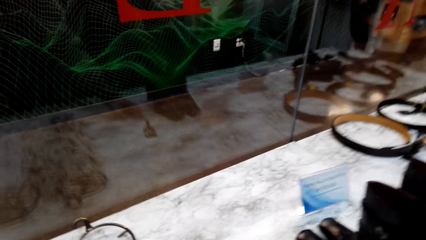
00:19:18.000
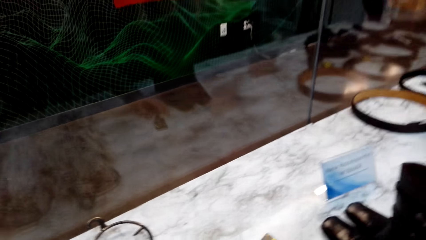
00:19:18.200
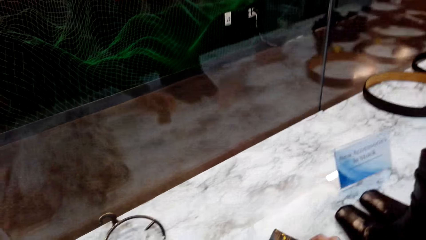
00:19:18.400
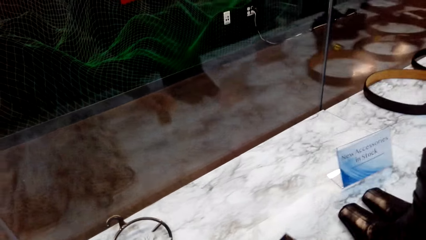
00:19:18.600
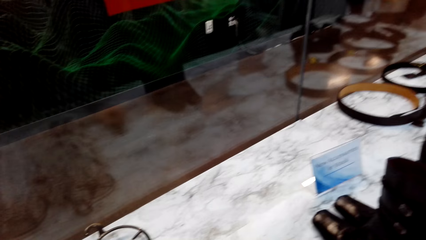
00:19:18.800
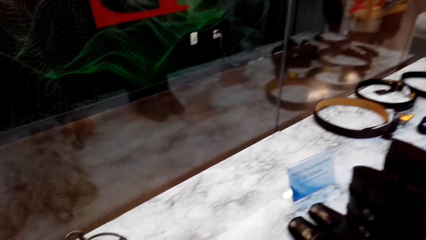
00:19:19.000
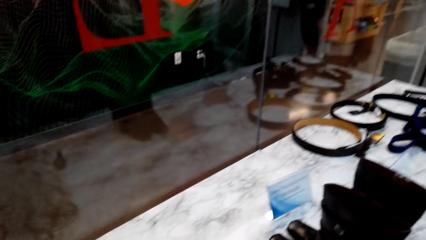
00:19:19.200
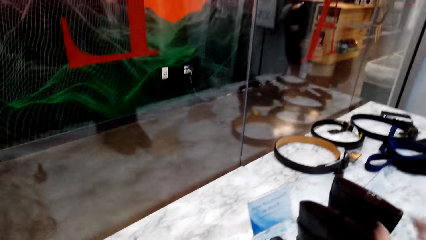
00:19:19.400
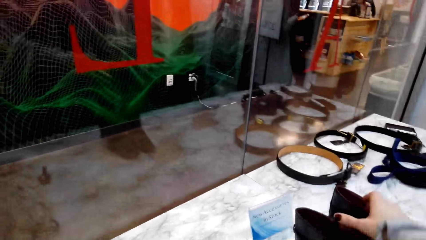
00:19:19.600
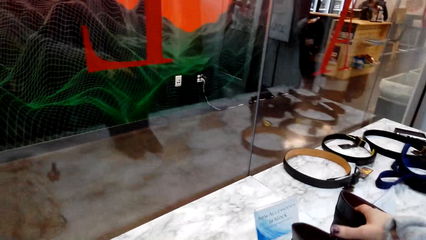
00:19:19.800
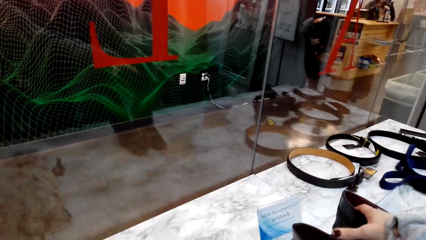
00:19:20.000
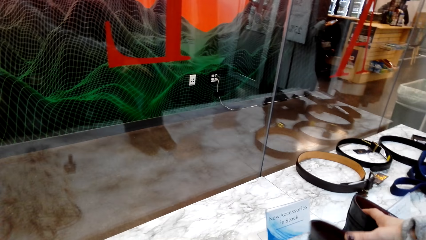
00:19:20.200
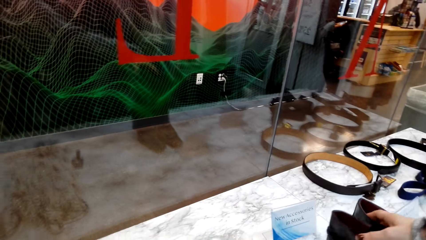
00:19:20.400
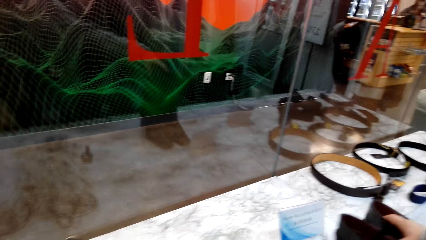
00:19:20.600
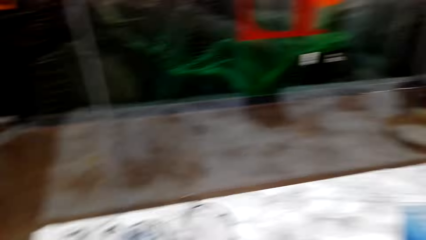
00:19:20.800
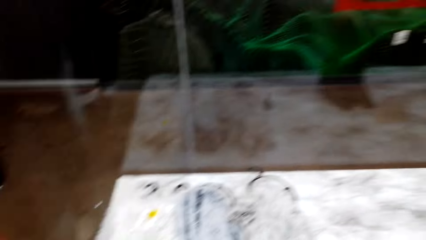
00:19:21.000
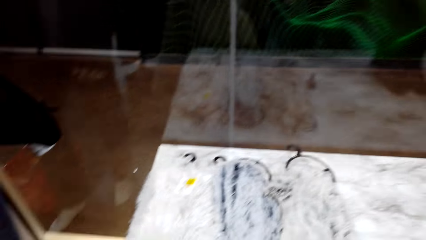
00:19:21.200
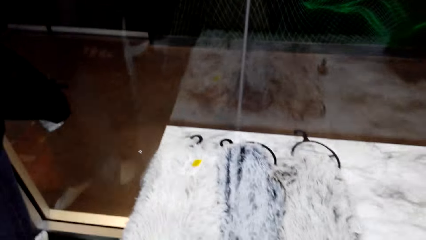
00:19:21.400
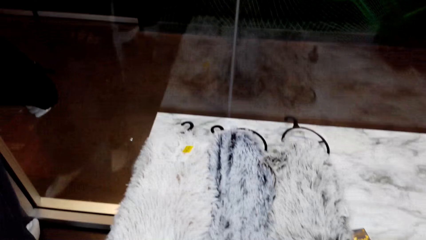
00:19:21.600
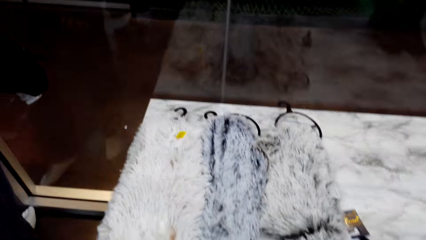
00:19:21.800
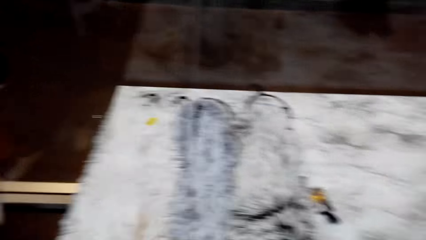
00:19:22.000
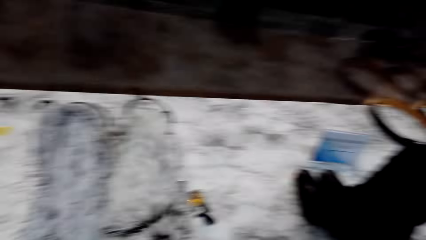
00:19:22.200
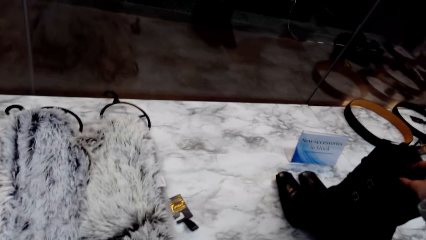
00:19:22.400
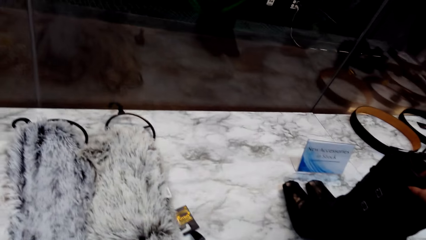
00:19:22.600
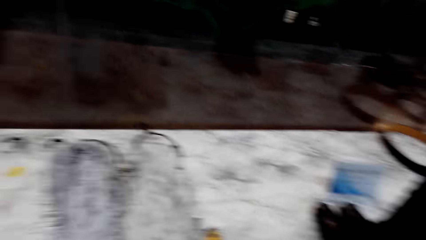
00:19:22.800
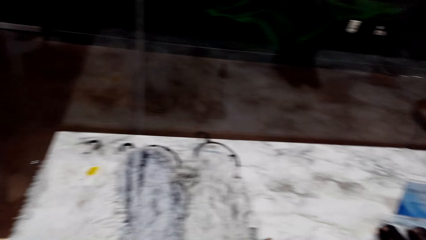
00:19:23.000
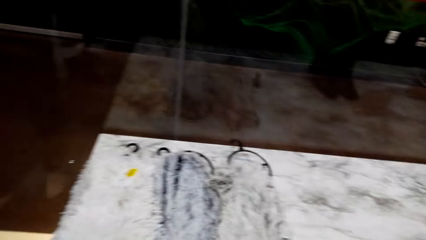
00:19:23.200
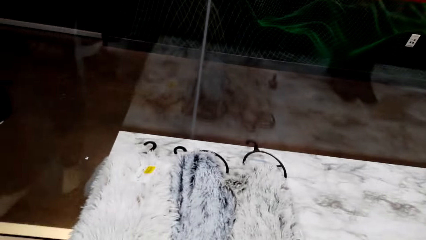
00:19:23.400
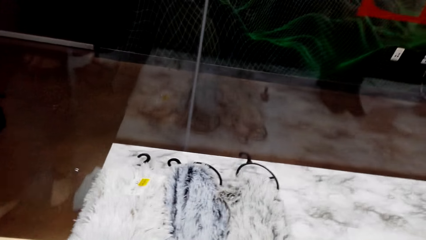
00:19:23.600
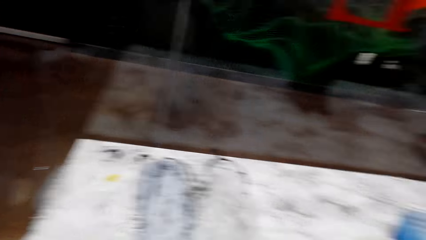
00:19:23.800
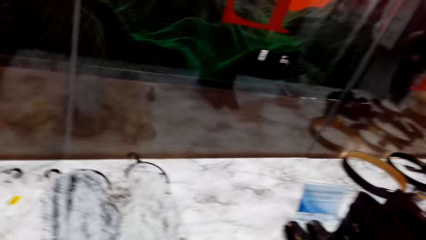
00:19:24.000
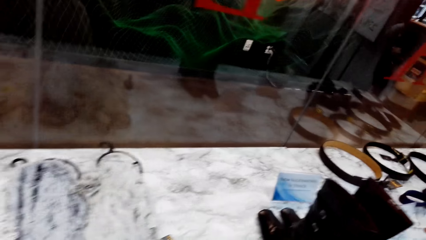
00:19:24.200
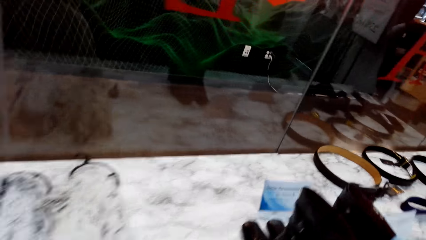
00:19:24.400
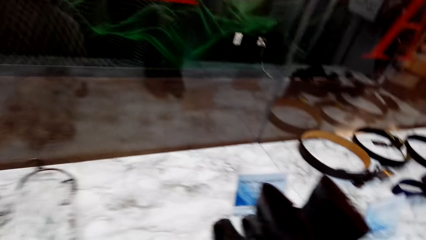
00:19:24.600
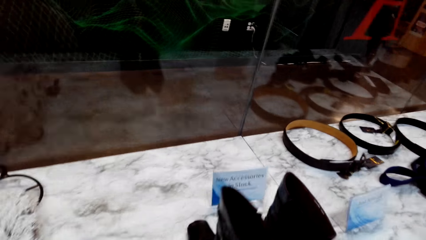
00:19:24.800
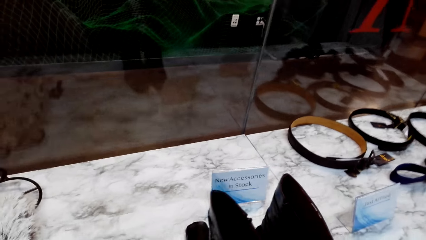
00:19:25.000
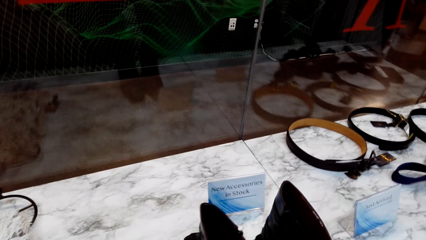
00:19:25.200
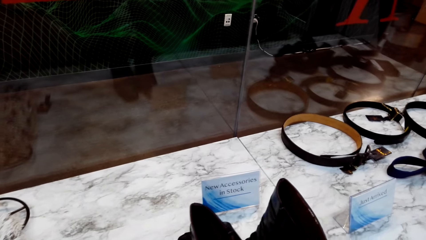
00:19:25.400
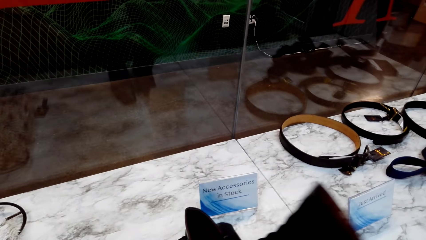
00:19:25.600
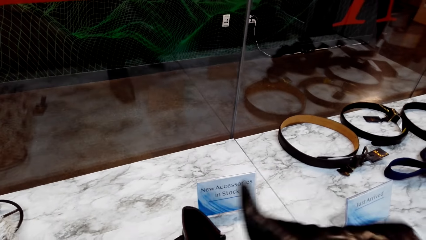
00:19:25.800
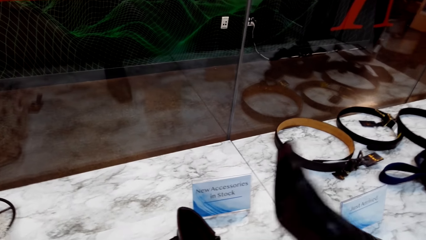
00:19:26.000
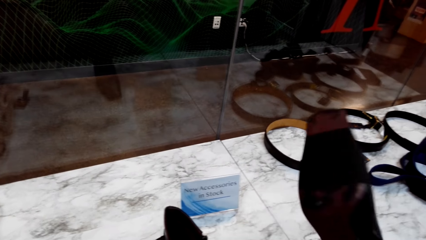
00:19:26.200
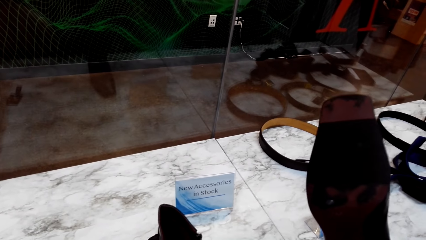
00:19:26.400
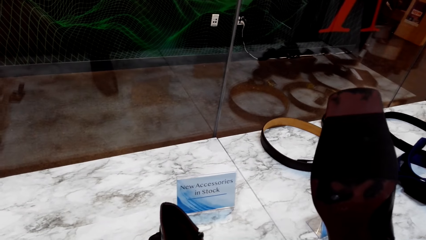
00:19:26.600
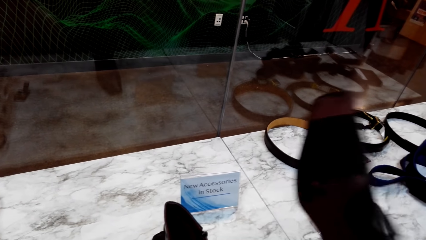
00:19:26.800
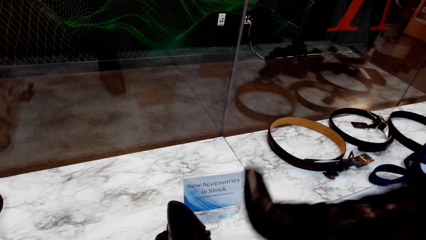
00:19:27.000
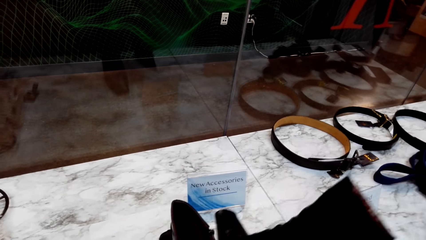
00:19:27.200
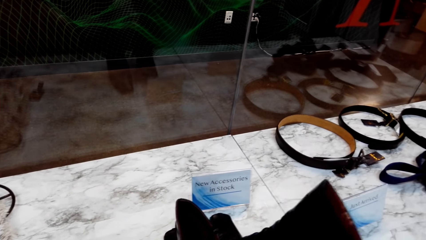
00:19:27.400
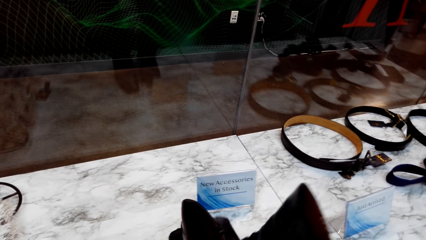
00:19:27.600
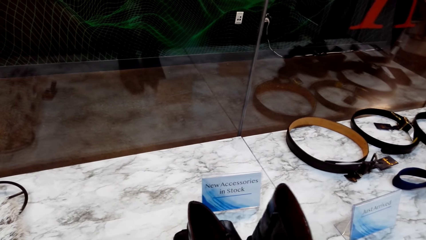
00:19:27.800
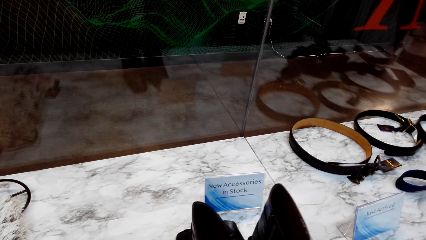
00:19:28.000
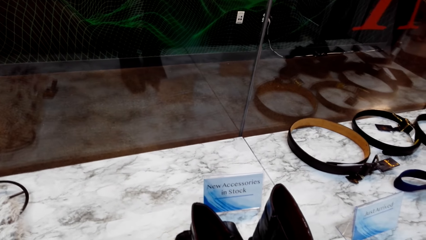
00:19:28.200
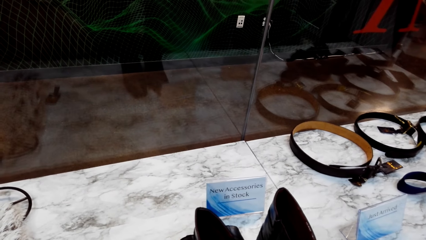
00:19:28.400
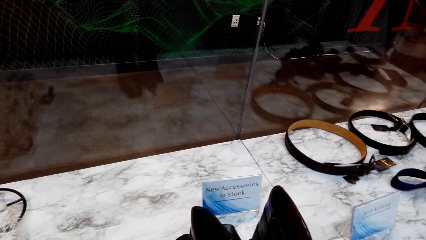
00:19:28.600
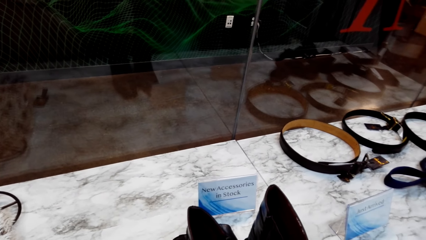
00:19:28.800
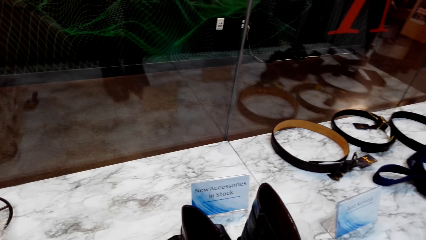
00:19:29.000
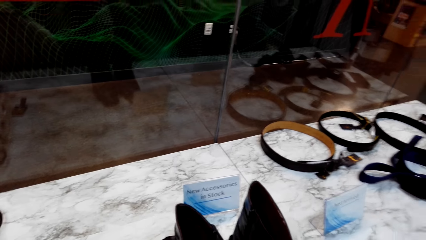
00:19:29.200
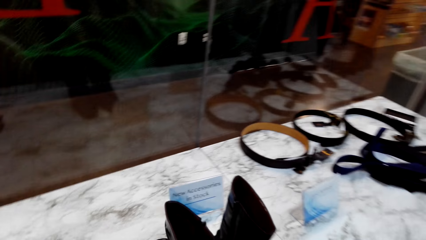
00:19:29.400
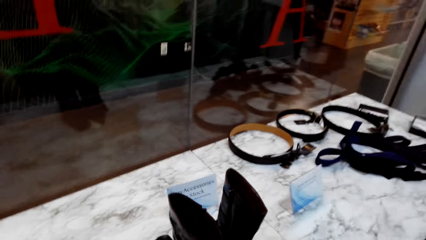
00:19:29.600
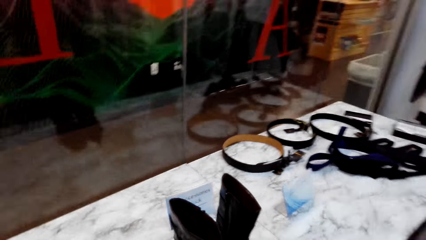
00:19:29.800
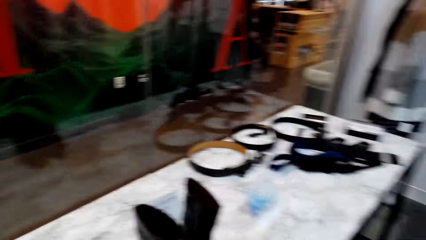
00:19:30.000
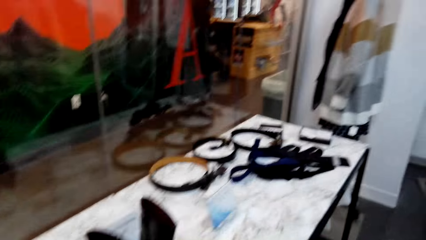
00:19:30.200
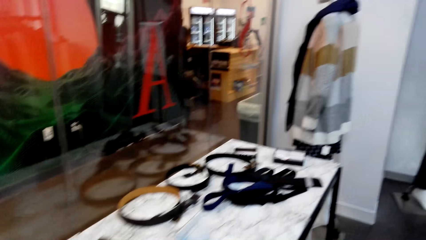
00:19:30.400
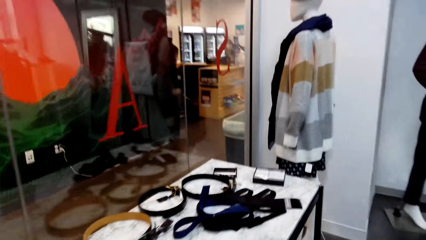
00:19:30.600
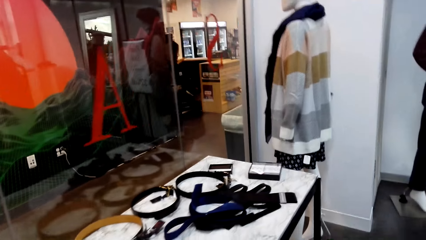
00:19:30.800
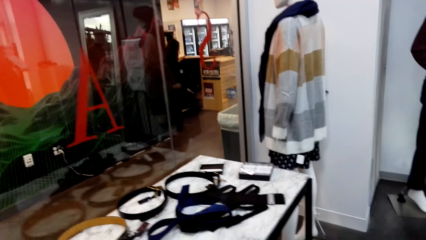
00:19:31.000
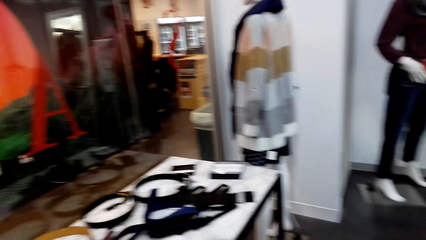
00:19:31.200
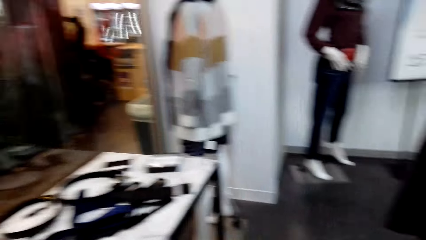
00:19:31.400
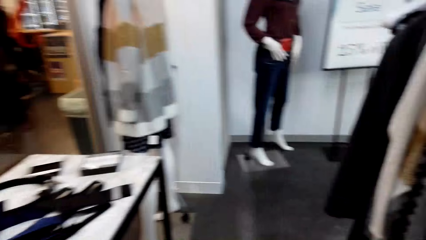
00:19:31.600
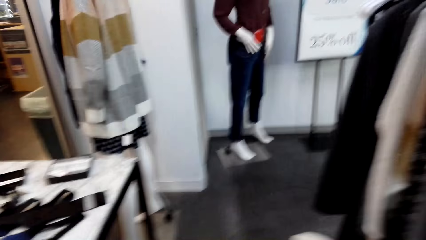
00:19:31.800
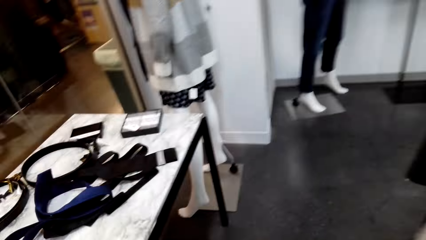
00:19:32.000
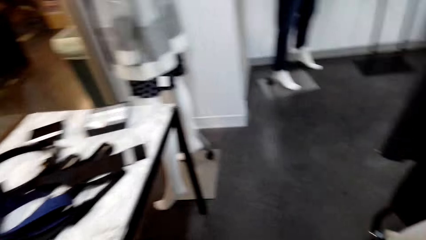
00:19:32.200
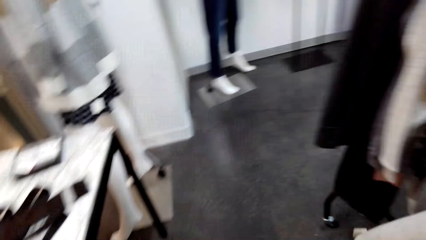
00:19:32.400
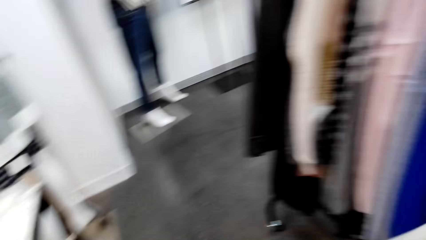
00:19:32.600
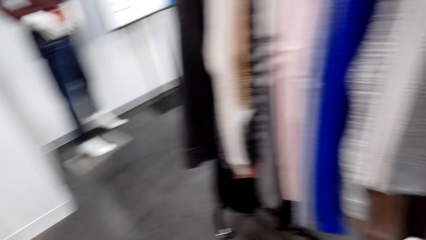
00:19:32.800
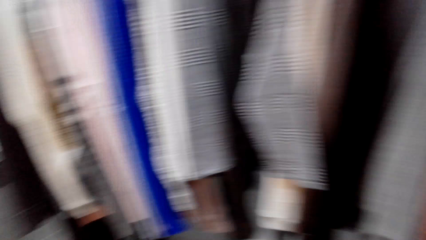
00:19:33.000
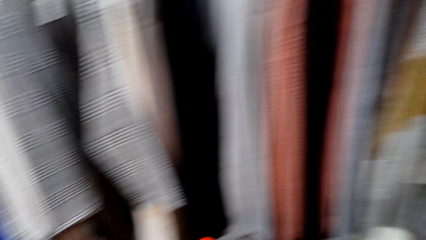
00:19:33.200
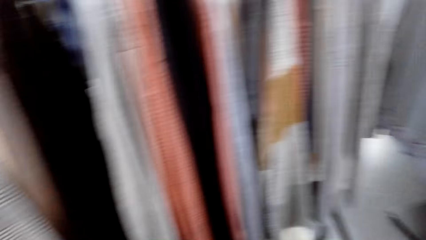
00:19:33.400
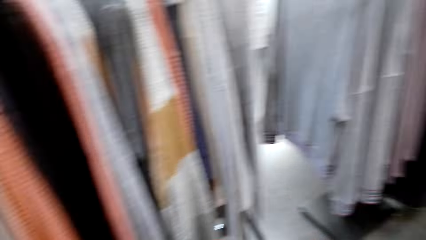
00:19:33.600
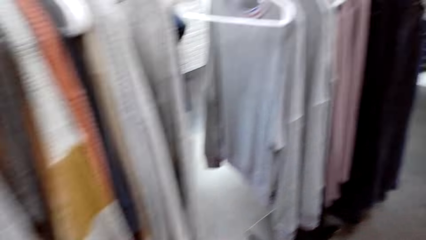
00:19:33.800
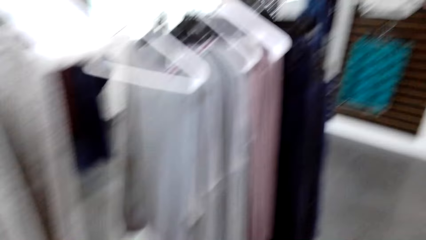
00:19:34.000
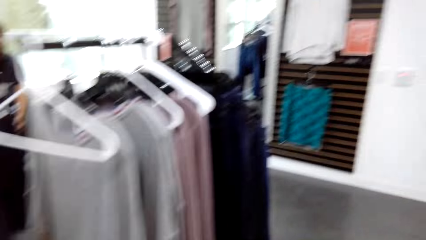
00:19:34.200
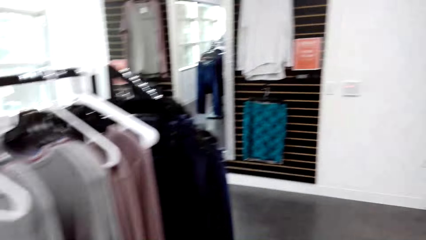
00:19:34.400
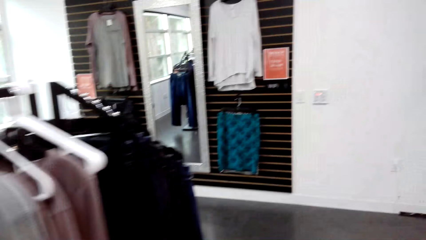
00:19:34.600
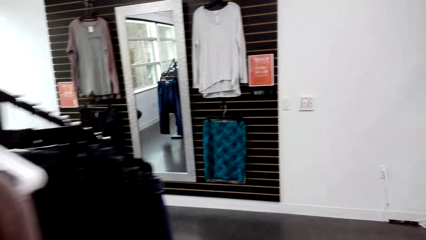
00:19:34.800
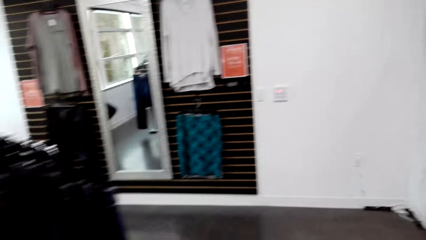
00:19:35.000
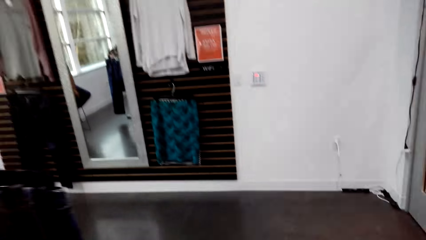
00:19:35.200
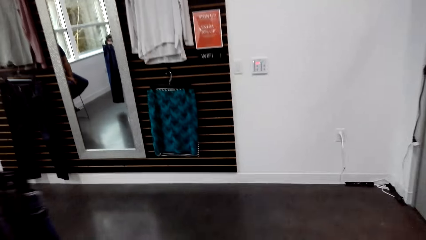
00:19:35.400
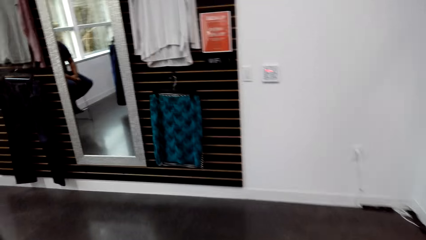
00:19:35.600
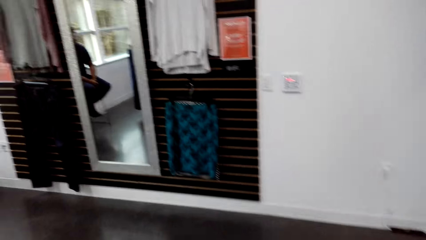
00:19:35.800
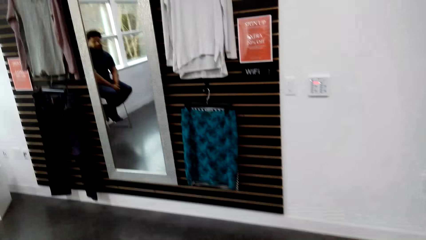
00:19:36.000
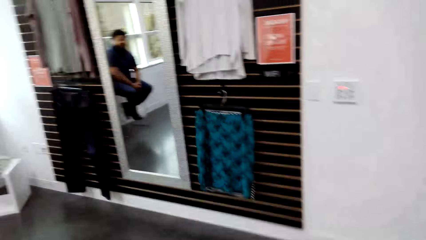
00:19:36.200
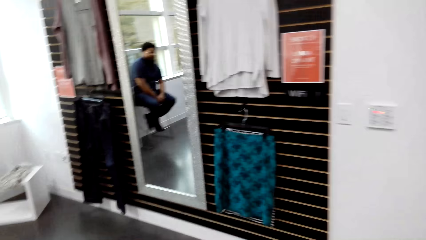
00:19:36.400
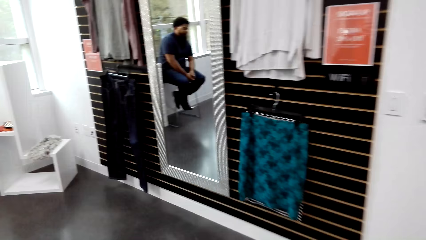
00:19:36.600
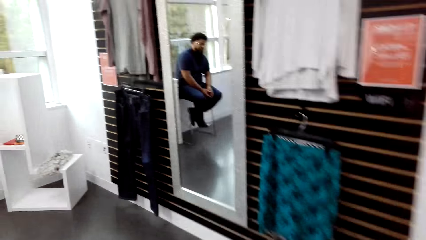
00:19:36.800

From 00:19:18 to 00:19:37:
The camera wearer picks up something on the table. She holds the shoes on the table with her right hand. She looks around. She holds the shoes on the table with her right hand. She looks around. She walks on the floor. She picks up the shoe on the table with her right hand. She puts the shoe on the table with her right hand. She looks around. She stares around in the shop. She walks on the floor.
